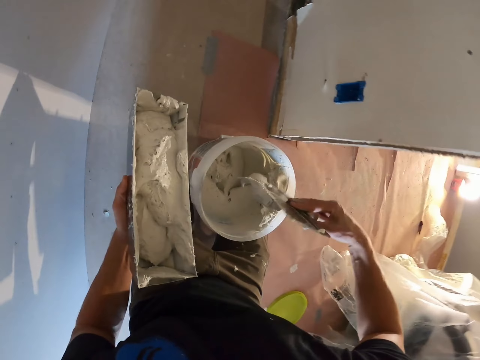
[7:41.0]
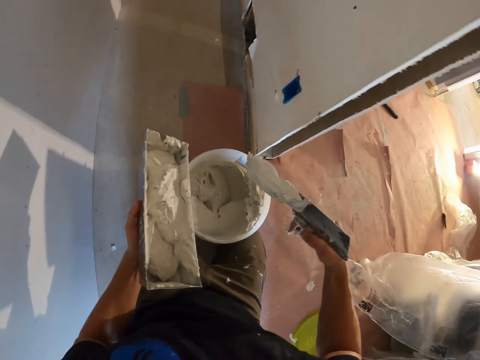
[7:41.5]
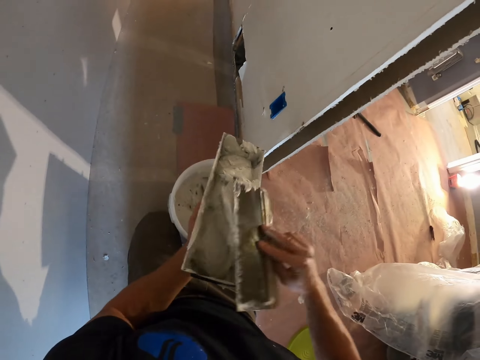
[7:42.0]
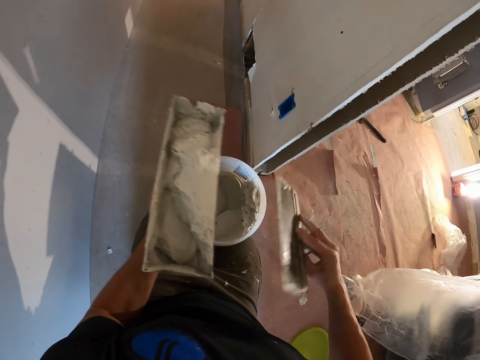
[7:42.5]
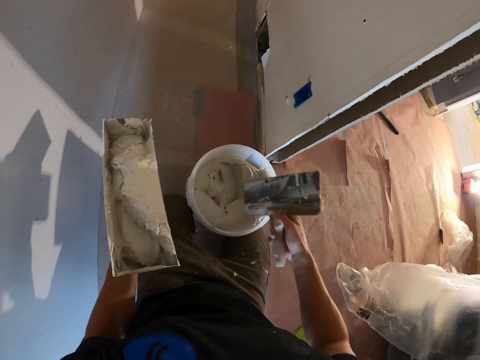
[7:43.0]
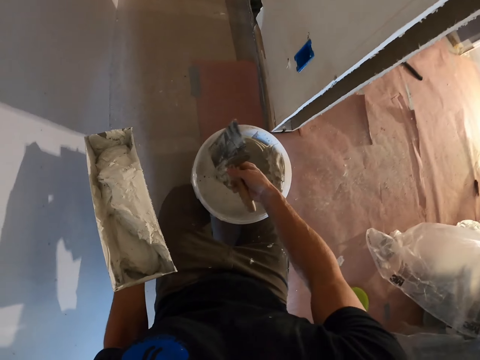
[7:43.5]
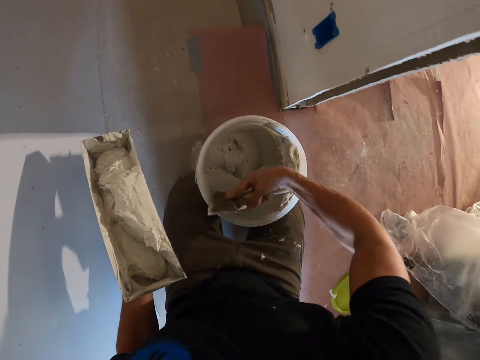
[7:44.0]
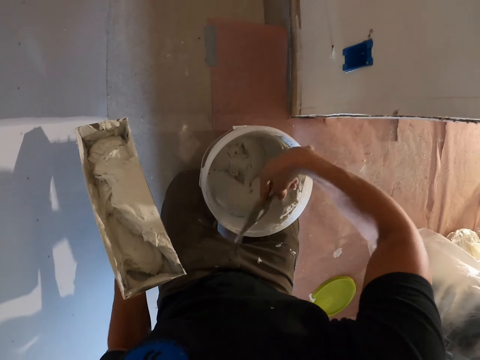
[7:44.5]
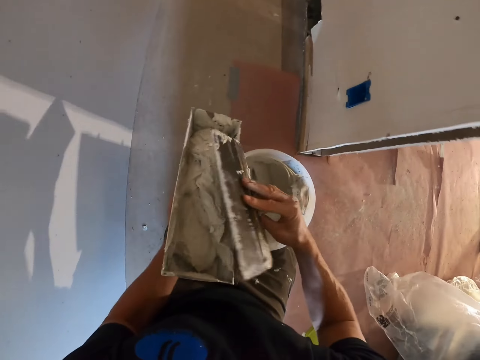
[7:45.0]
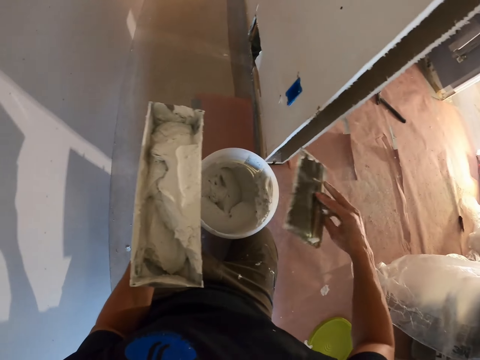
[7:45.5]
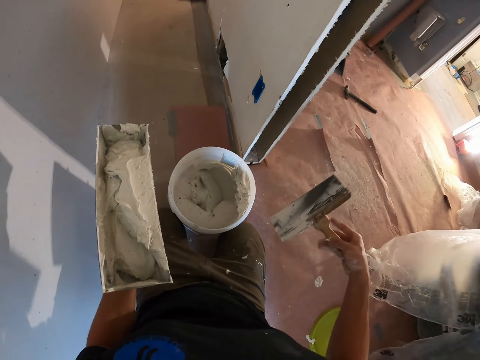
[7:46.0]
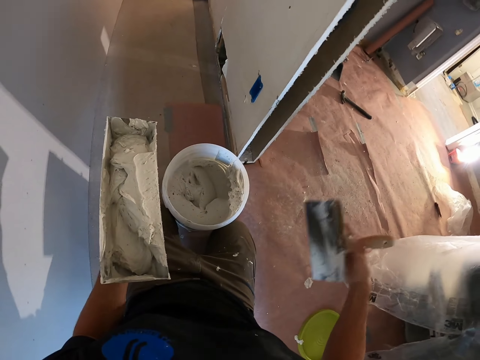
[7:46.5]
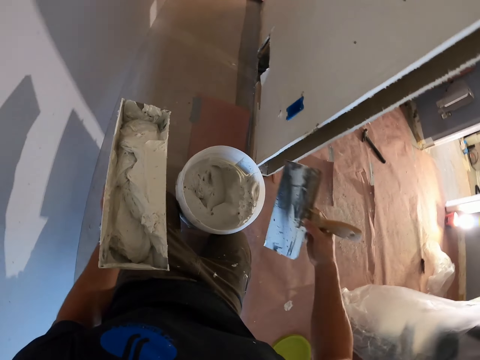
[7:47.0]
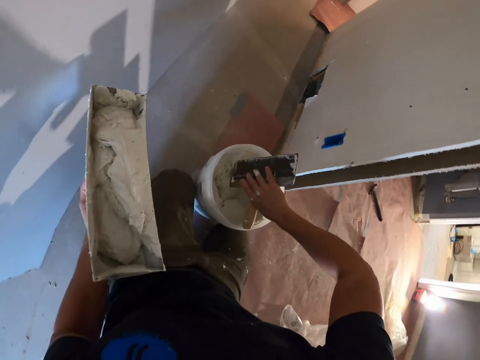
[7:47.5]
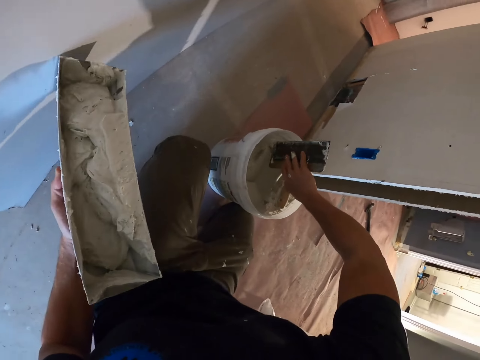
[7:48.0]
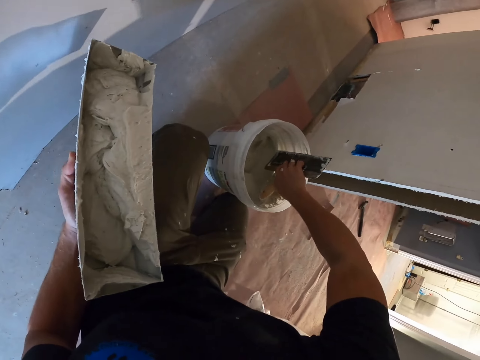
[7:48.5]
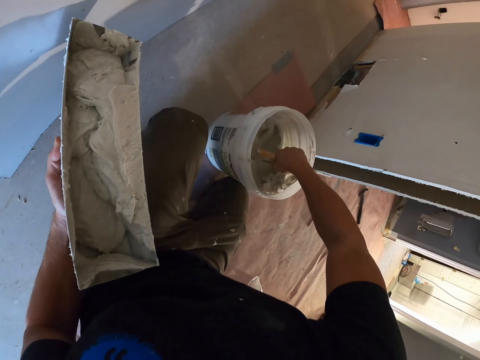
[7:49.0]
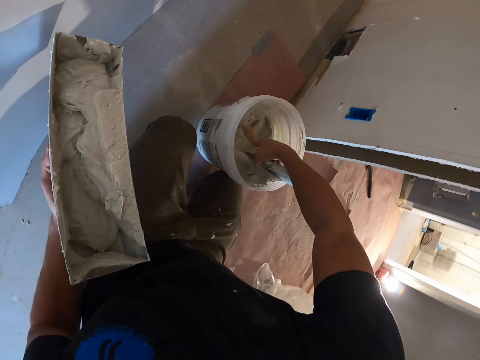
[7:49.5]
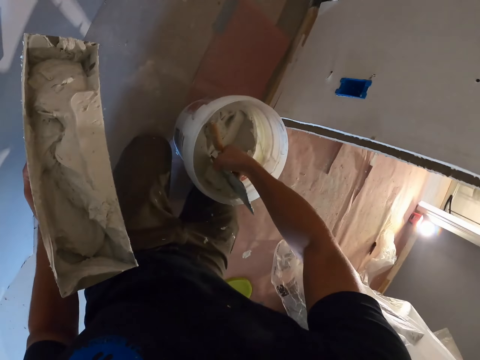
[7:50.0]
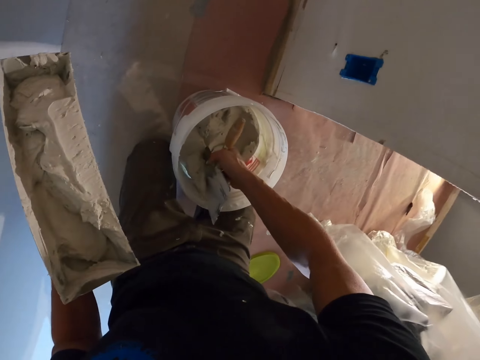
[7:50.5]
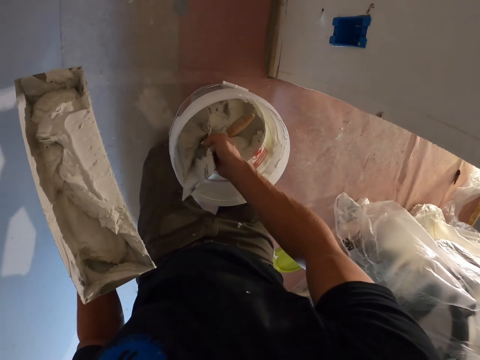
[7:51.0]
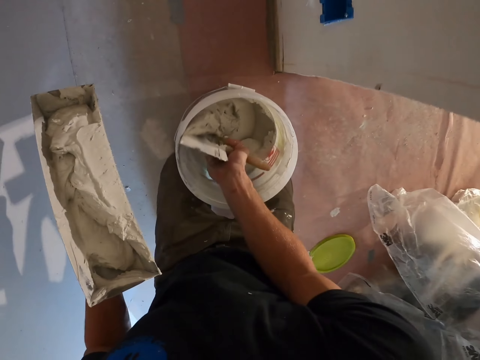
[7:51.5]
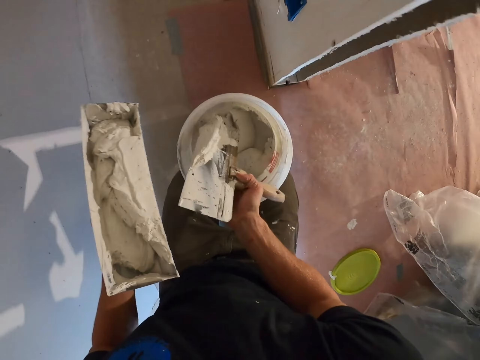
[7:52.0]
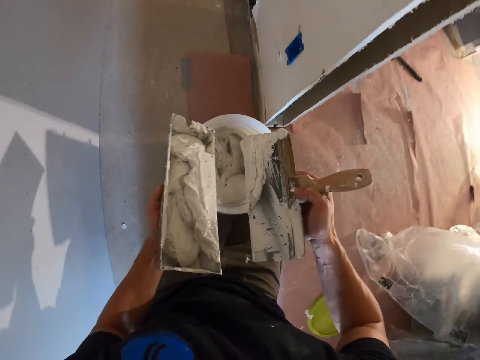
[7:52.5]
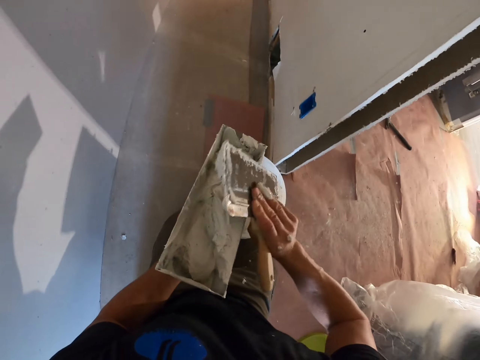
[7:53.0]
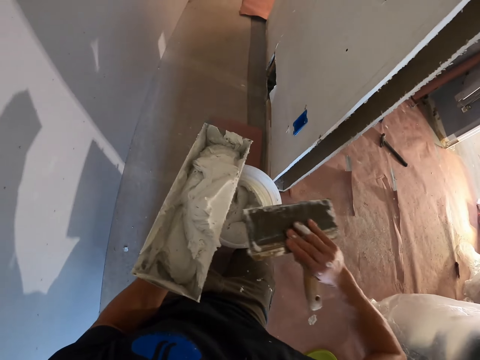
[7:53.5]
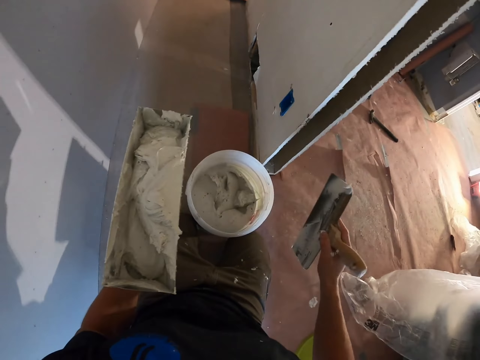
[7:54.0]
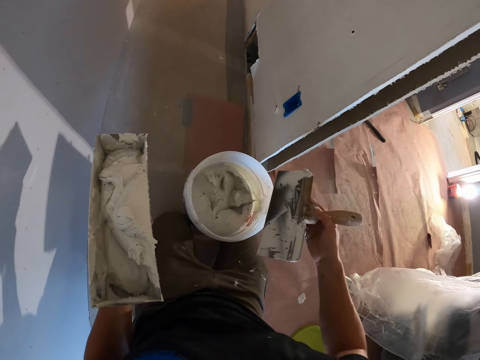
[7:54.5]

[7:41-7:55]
The camera wearer puts the paints in the paints holder. They scoop the paints with a spatula from the paints can. They put the paints in the paints holder. They scoop the paints with the spatula from the paints can. They put the paints in the paints holder.

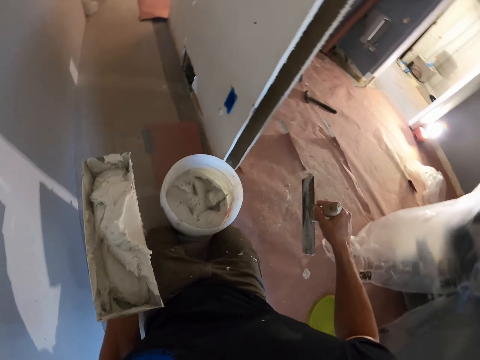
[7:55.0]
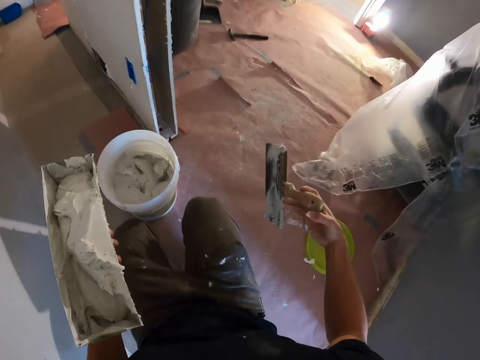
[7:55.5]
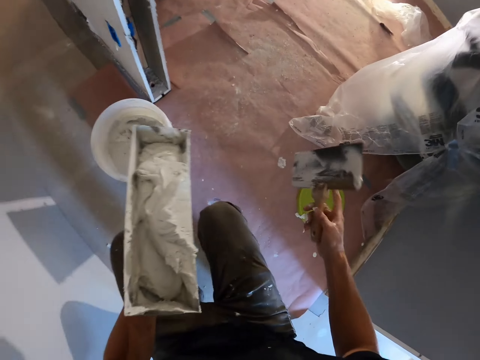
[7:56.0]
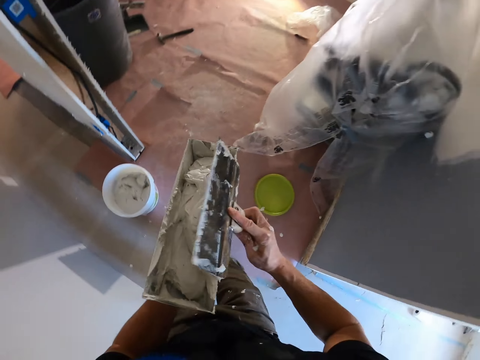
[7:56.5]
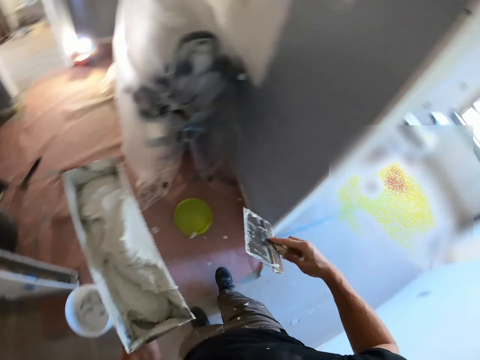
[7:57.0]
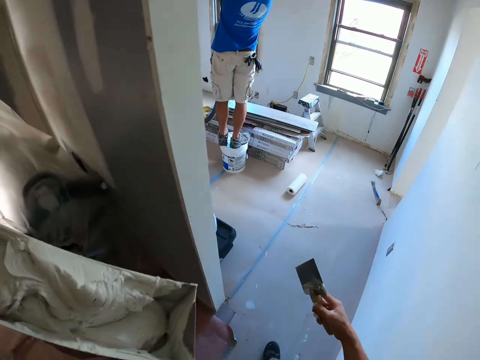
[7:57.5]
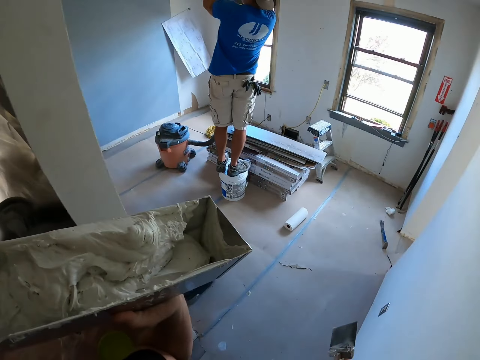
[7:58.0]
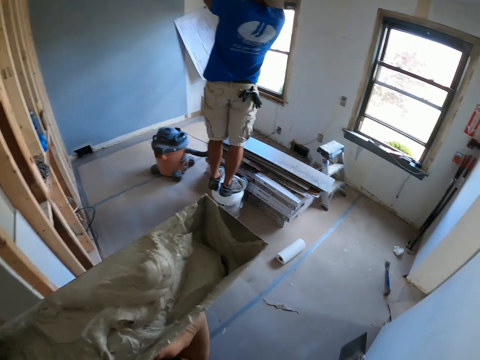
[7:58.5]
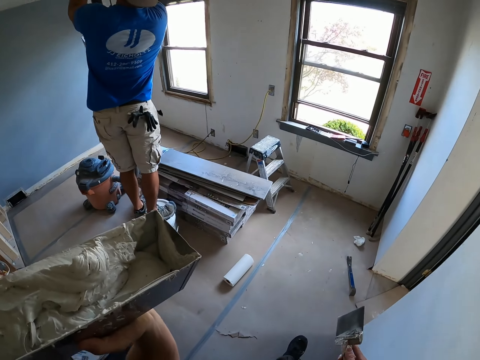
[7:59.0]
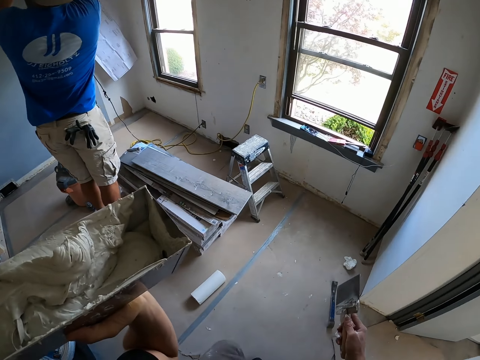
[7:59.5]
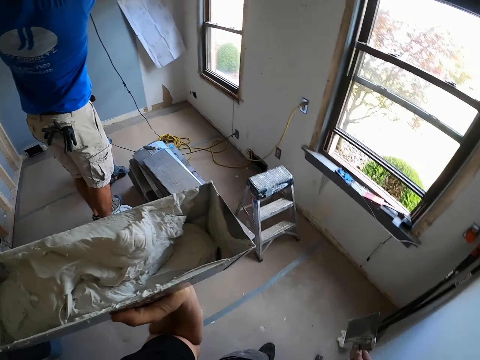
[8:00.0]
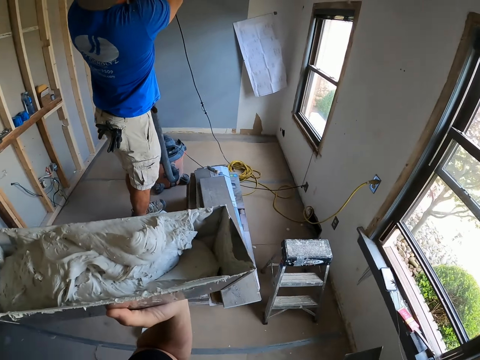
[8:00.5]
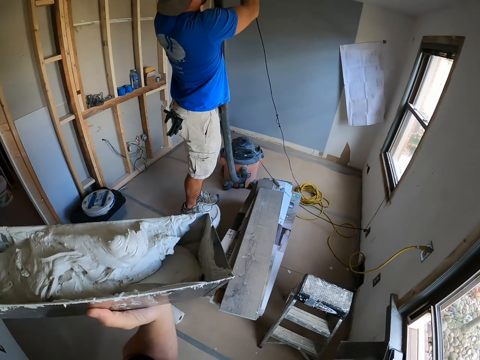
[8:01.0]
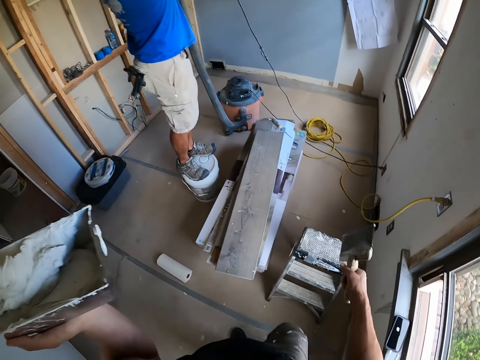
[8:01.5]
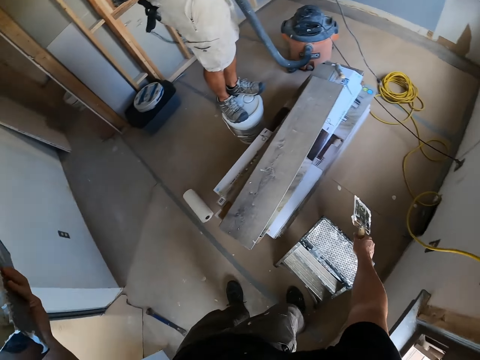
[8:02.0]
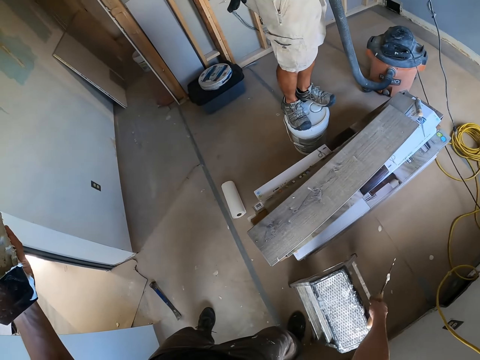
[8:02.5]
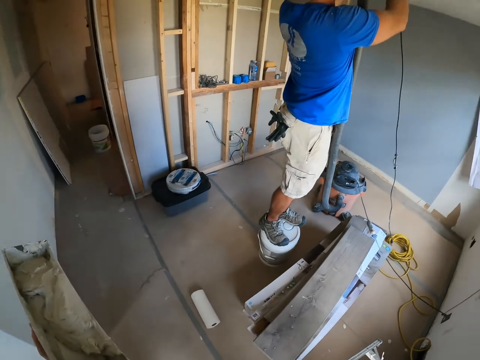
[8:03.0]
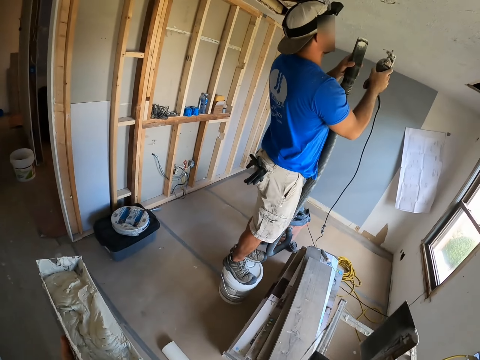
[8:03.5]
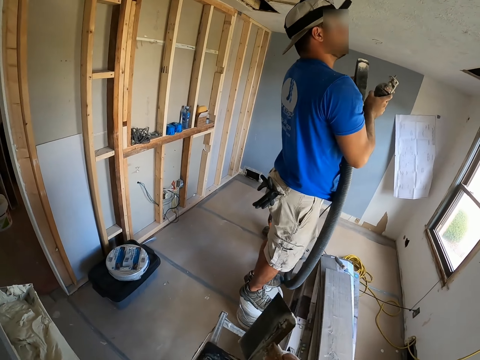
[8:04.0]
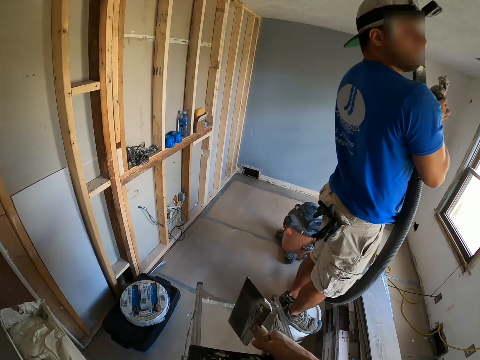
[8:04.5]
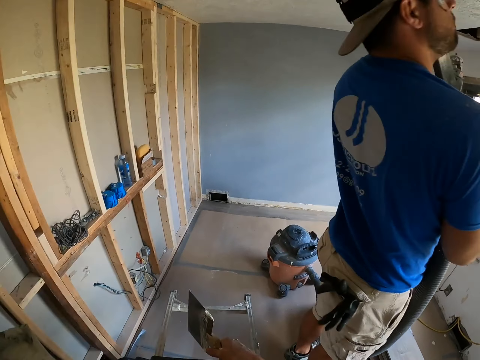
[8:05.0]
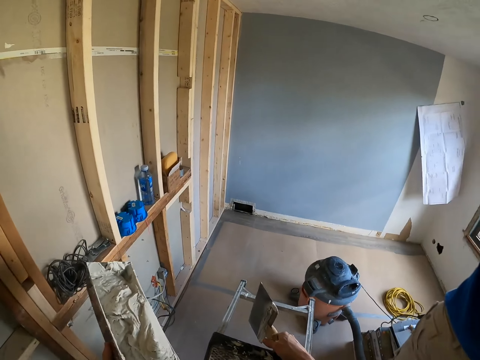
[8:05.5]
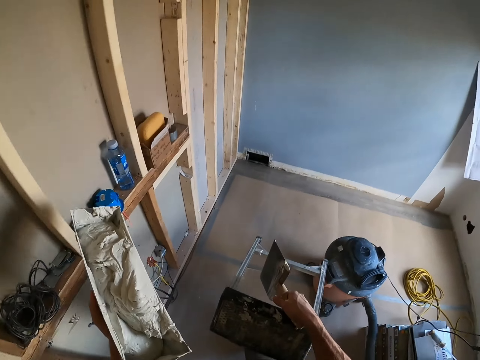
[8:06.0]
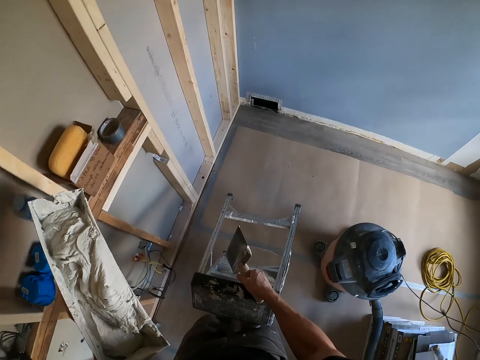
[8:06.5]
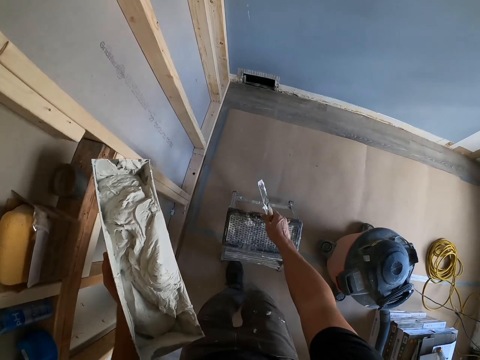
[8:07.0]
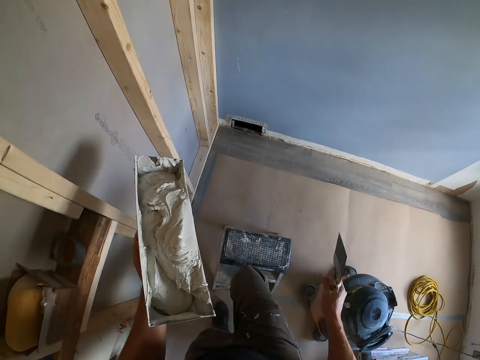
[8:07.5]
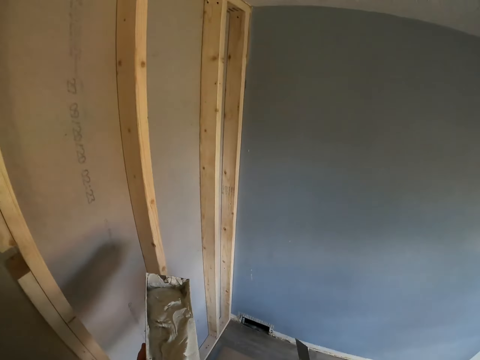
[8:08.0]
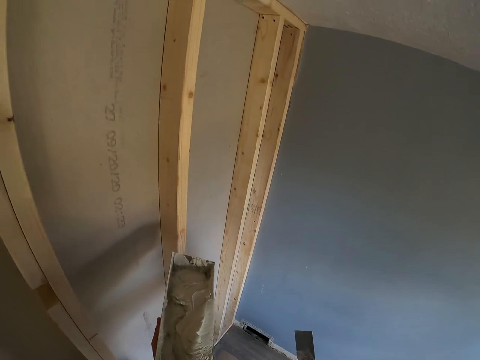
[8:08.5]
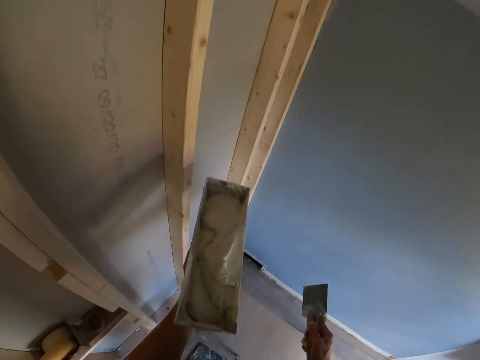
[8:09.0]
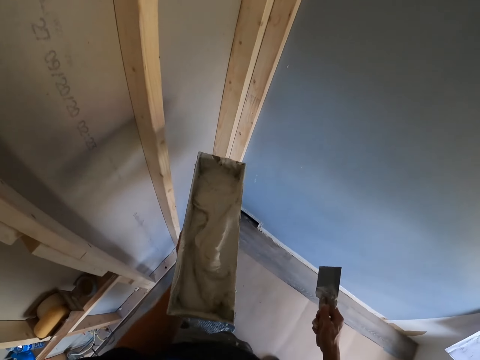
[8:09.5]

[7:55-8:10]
The camera wearer walks around the house. They turn around. They take a ladder stool, place down the ladder stool and climb the ladder stool.
